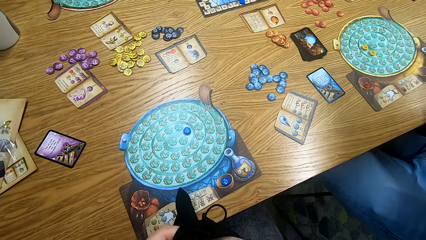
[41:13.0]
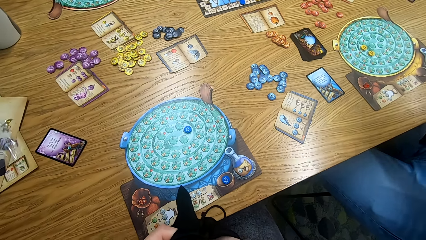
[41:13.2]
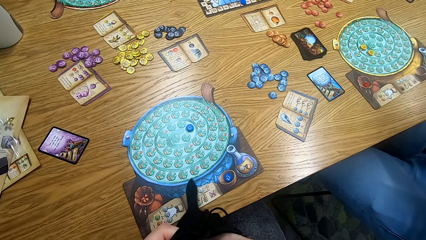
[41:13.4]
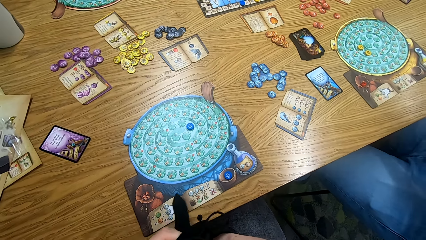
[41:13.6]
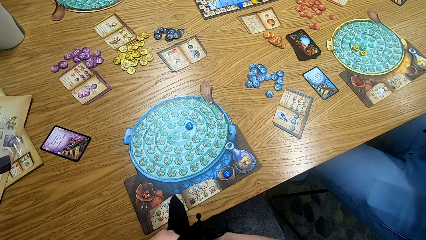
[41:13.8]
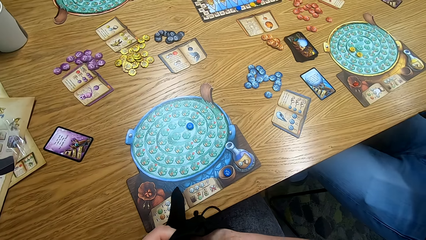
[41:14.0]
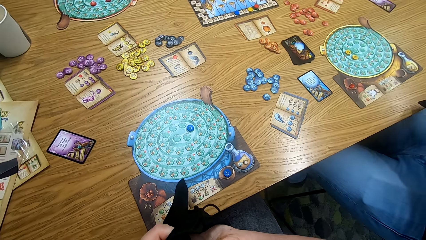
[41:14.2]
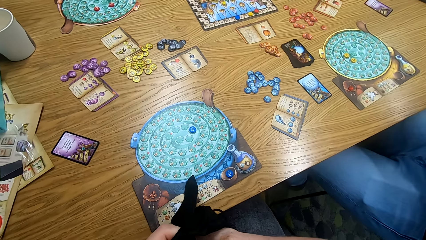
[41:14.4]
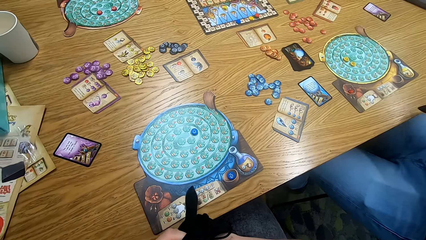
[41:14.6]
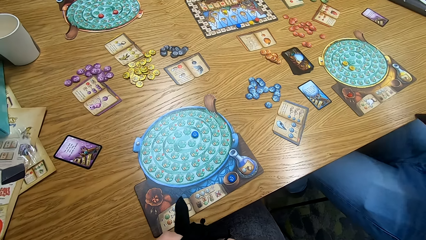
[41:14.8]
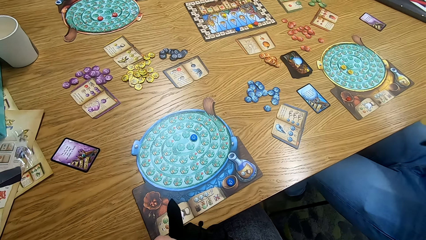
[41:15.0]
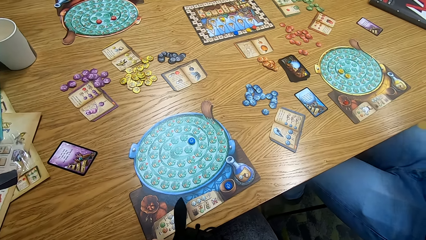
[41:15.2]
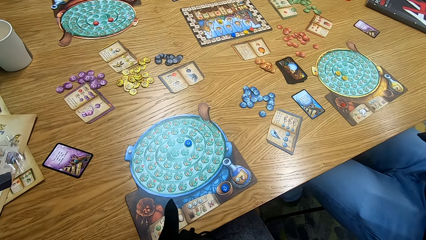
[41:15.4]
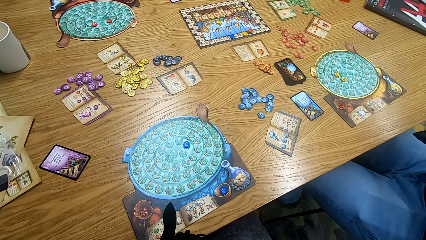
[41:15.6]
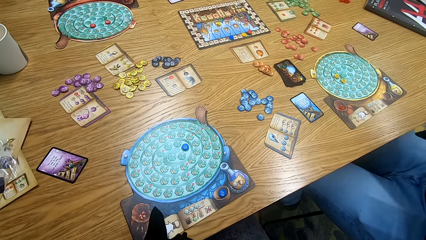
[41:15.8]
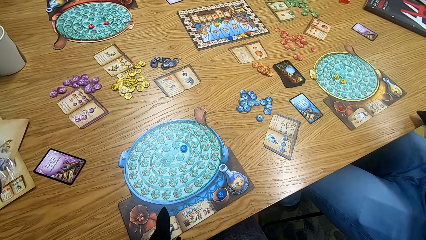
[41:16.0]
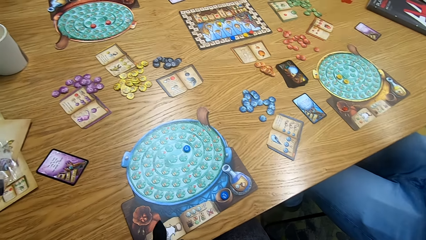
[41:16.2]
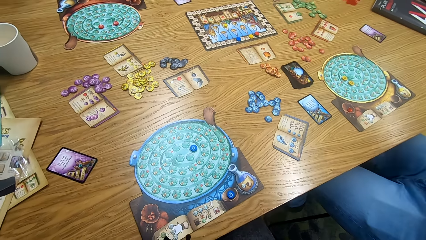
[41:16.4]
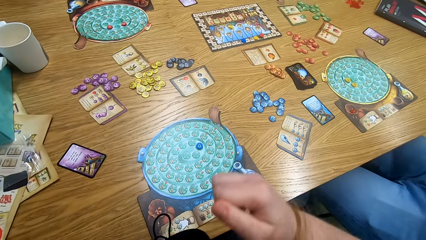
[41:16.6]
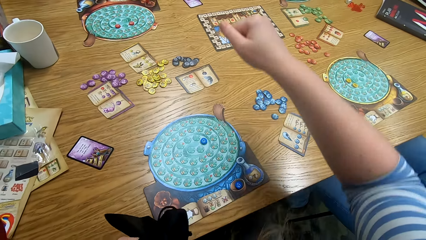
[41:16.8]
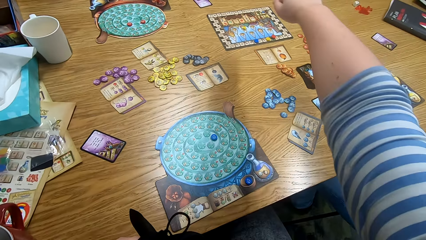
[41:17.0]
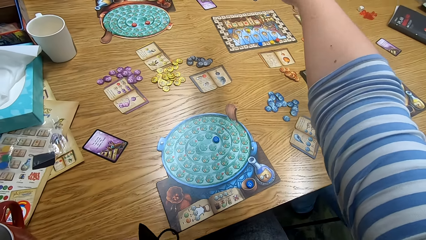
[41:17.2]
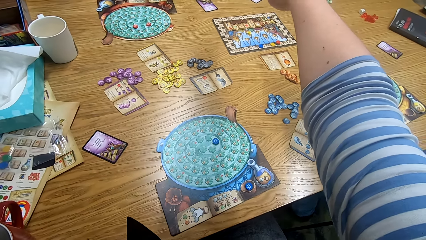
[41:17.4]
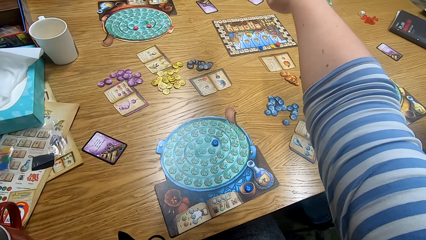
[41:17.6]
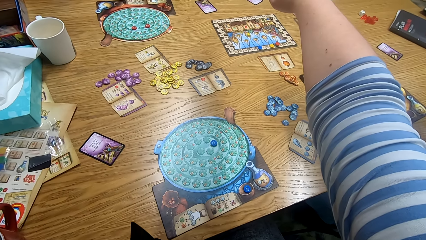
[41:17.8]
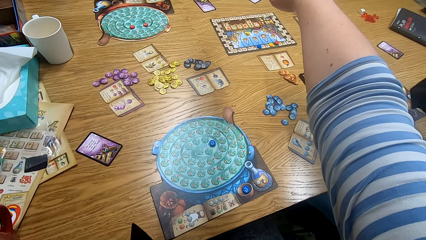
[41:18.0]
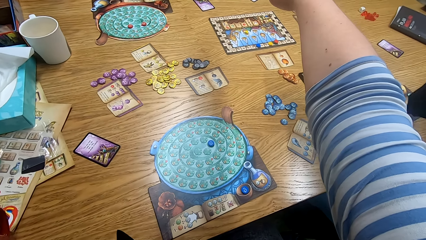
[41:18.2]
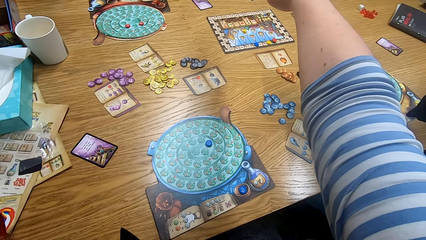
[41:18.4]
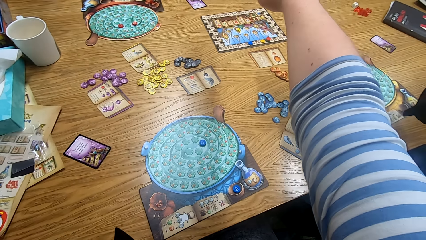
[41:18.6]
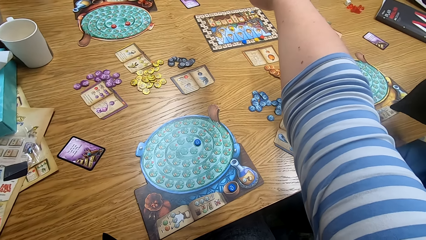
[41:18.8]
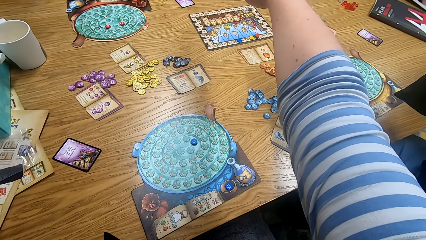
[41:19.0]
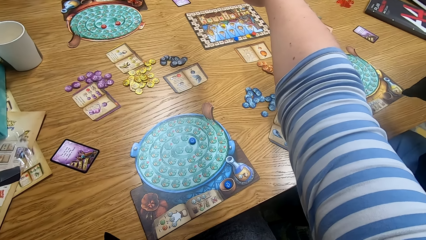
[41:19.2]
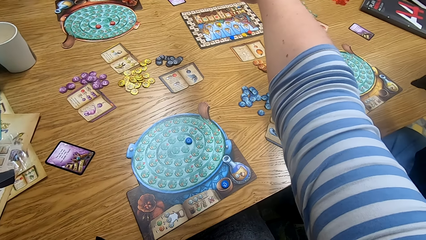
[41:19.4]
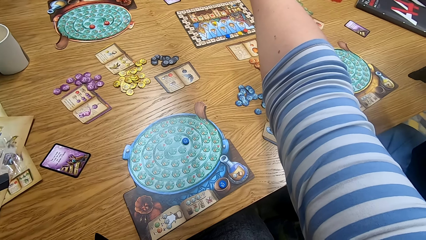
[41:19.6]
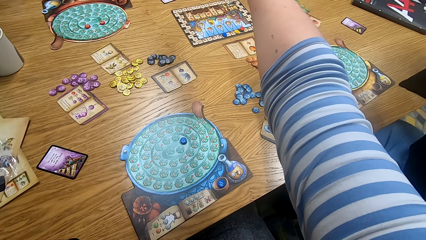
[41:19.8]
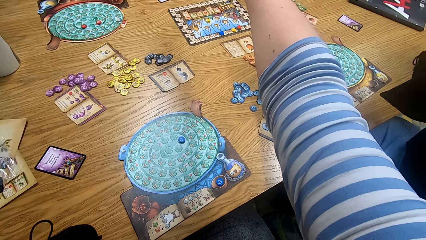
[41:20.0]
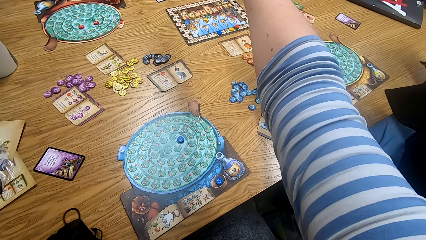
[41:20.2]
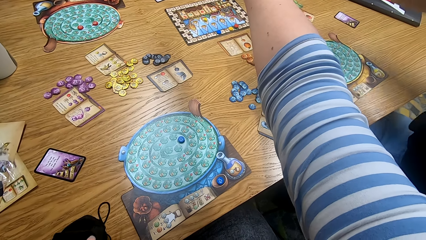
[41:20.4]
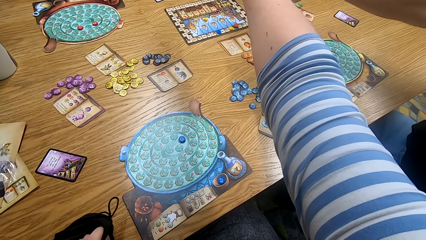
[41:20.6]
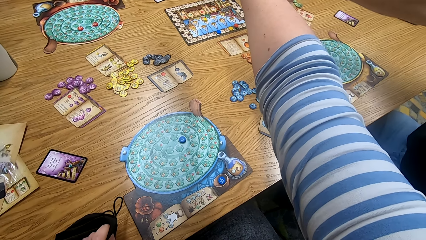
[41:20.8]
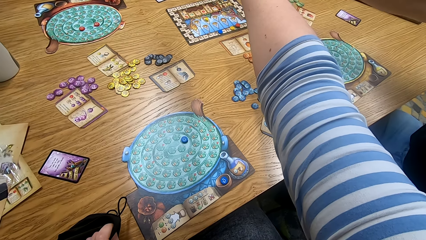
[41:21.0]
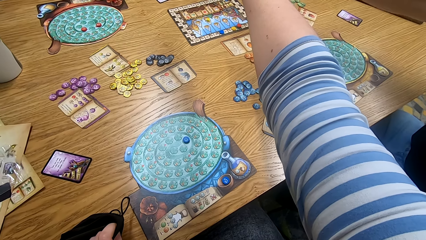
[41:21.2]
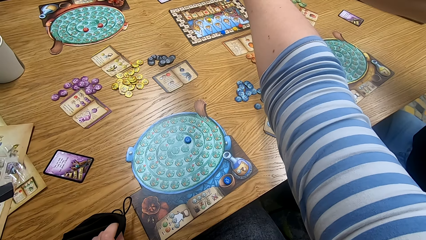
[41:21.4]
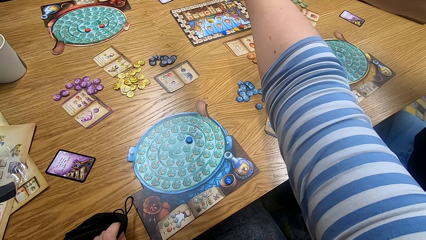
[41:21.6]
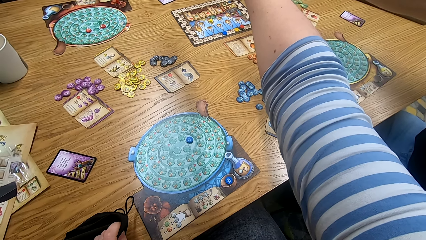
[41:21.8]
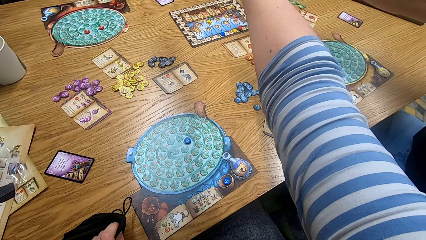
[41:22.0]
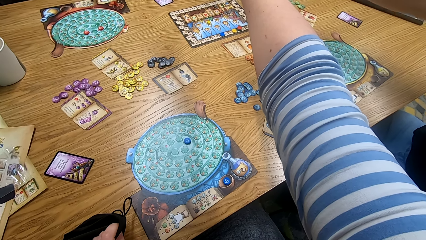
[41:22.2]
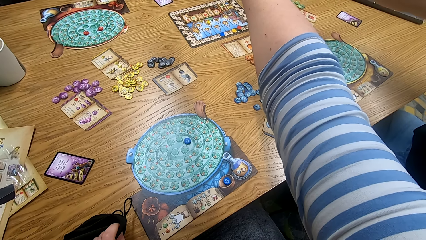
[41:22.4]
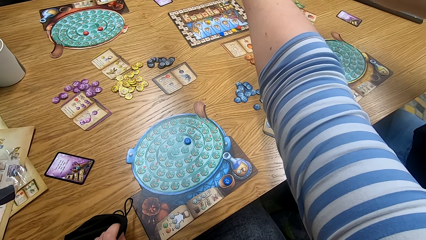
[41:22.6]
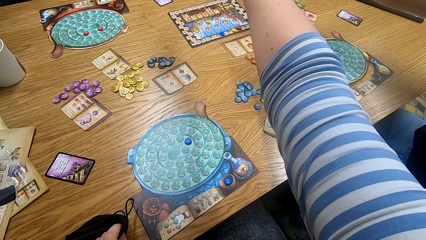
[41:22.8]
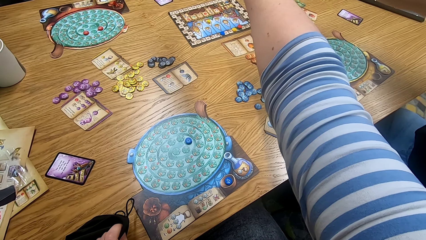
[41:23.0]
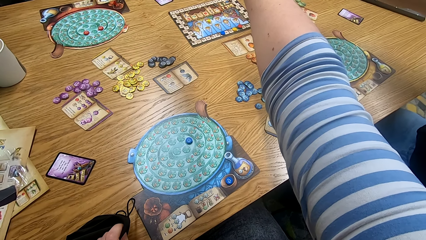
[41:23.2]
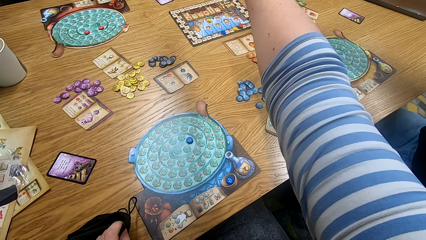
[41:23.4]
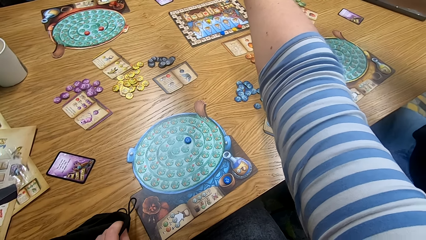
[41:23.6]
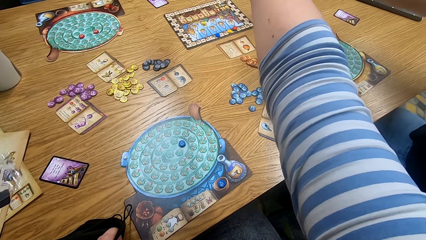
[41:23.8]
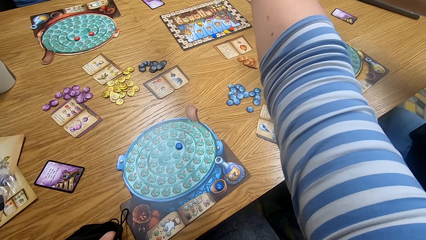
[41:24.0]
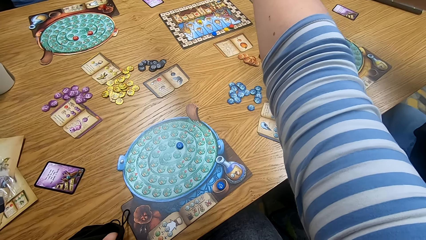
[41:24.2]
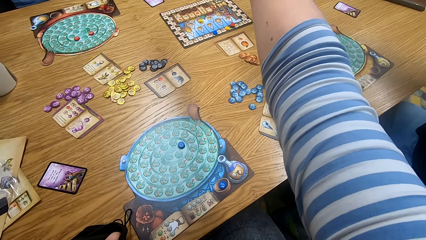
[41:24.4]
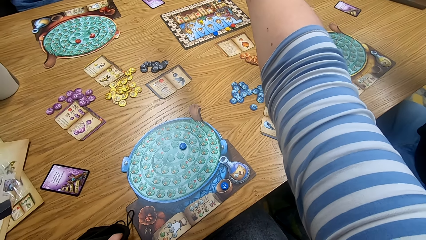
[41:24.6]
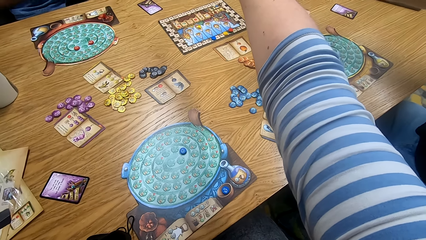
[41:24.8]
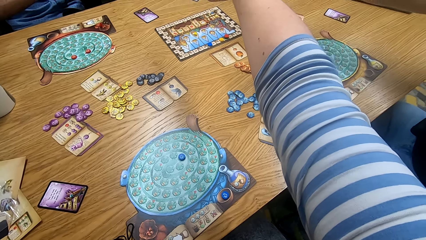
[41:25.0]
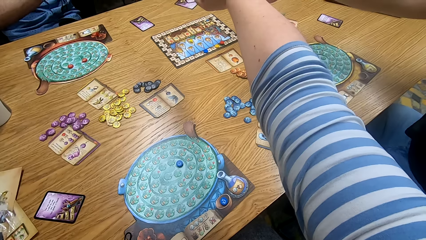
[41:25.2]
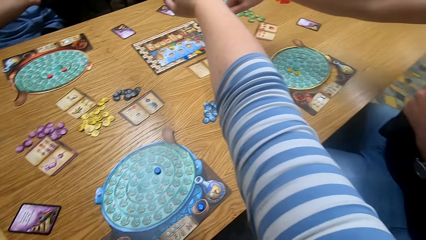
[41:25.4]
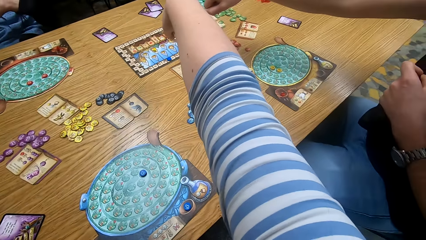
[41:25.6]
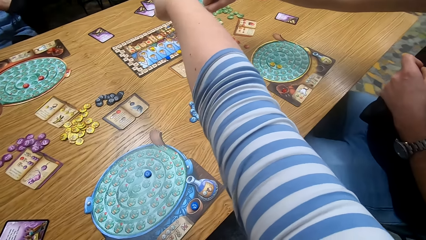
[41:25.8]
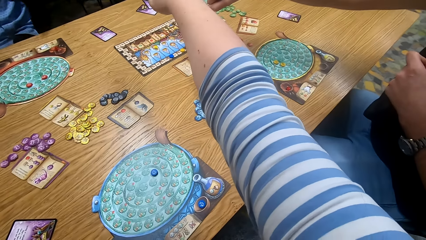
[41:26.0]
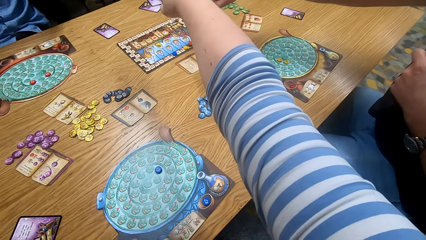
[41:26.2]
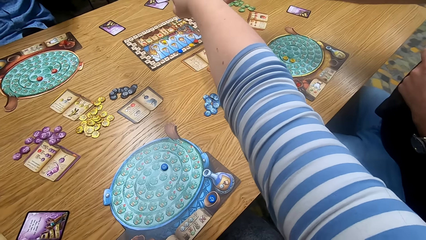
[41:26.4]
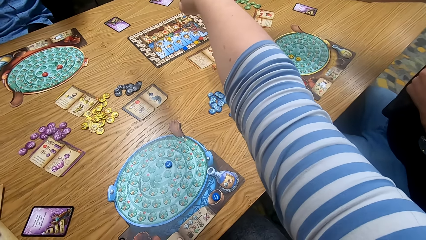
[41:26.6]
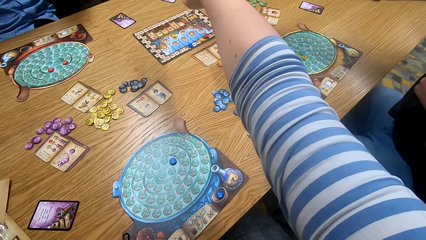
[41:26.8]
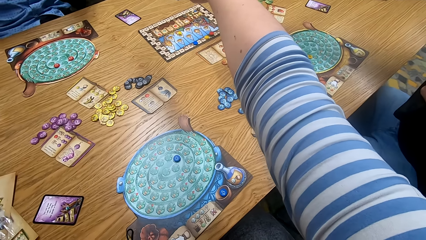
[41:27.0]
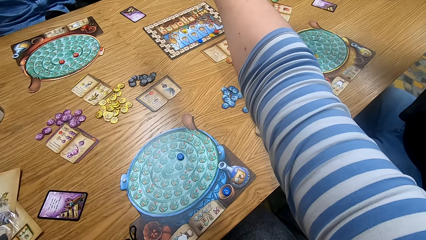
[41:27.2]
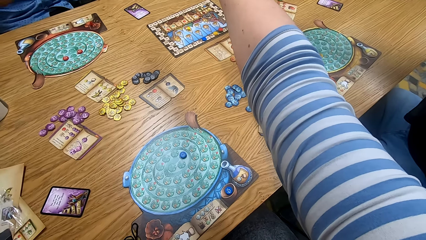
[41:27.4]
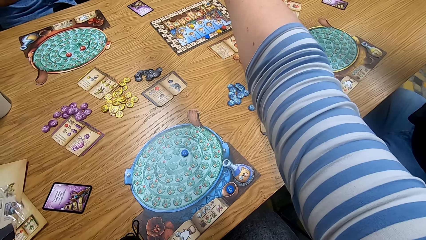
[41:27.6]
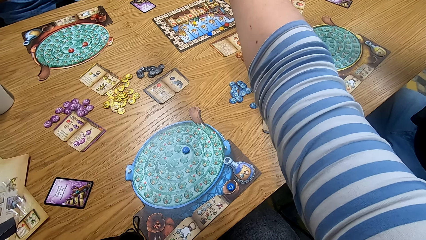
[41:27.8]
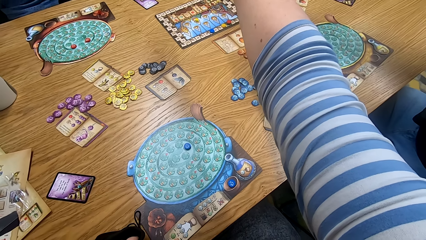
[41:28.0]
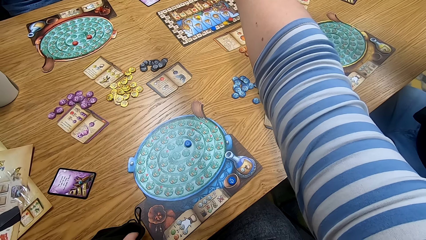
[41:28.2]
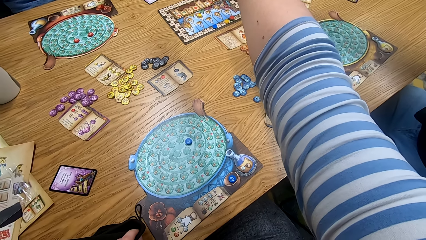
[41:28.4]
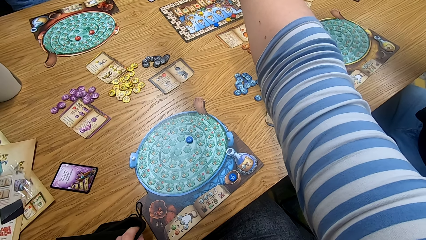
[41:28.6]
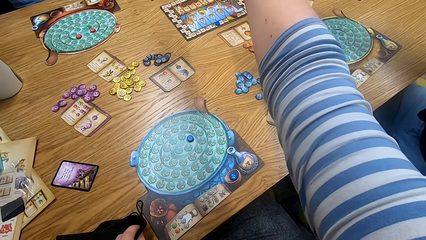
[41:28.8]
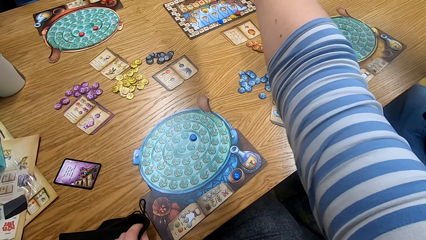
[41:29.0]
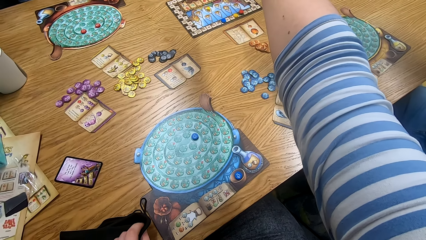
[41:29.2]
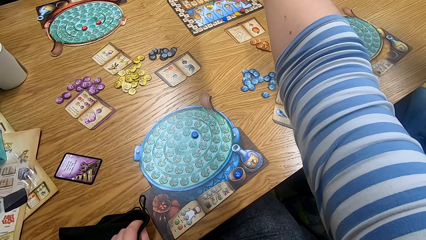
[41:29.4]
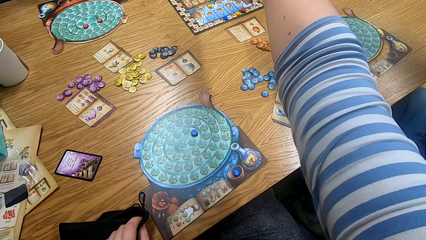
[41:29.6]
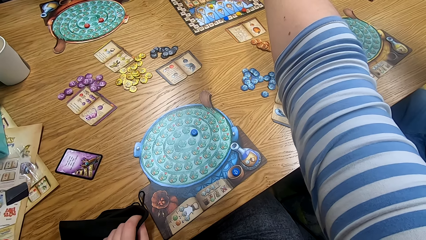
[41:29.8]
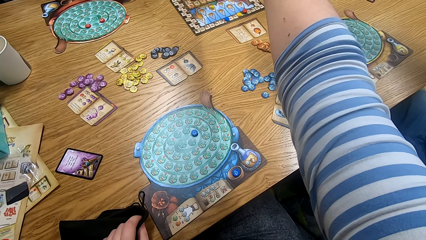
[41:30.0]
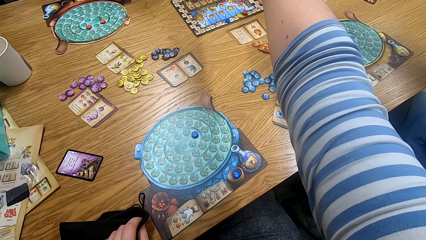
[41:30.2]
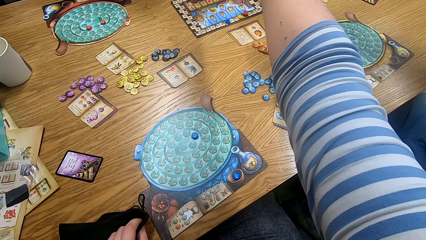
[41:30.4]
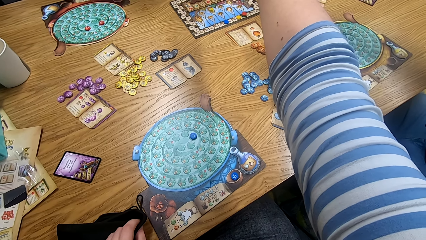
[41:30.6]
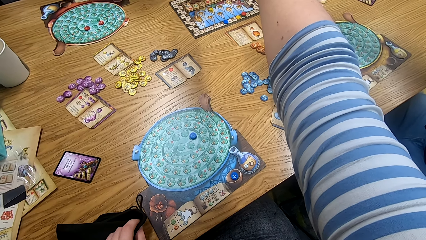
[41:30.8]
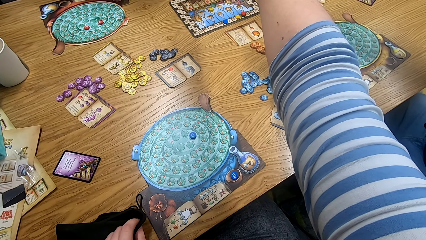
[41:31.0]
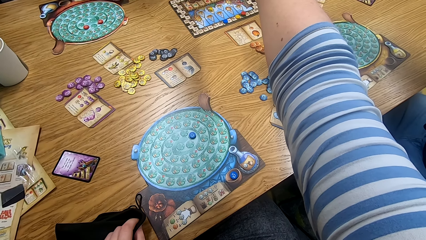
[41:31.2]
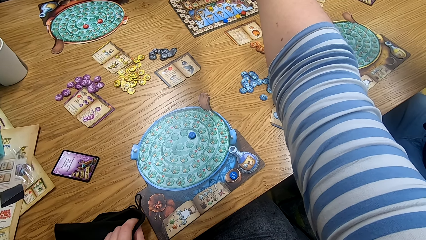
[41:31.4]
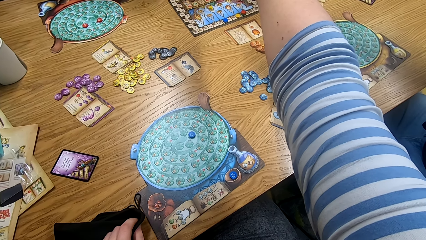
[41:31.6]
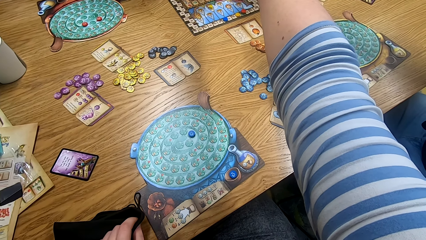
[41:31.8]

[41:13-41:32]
The camera wearer looks around. He straightens his right hand in the middle of the table. A man straightens his hand in the middle of the table.
